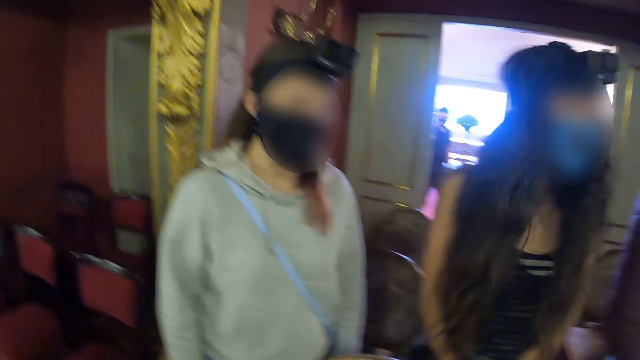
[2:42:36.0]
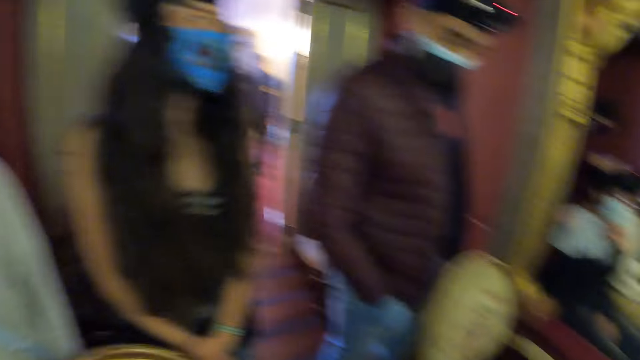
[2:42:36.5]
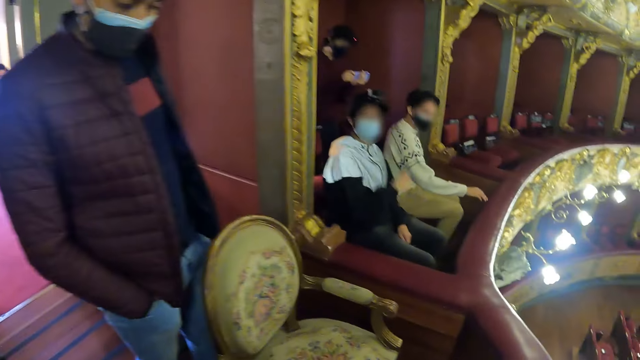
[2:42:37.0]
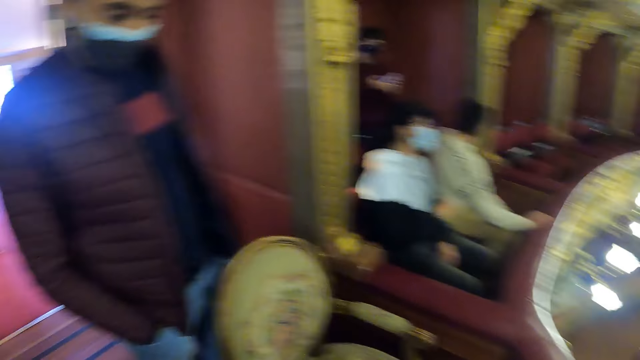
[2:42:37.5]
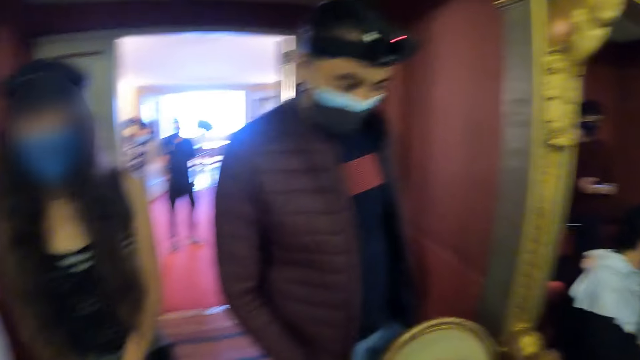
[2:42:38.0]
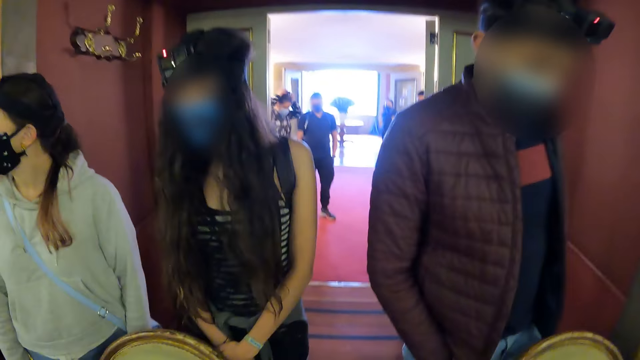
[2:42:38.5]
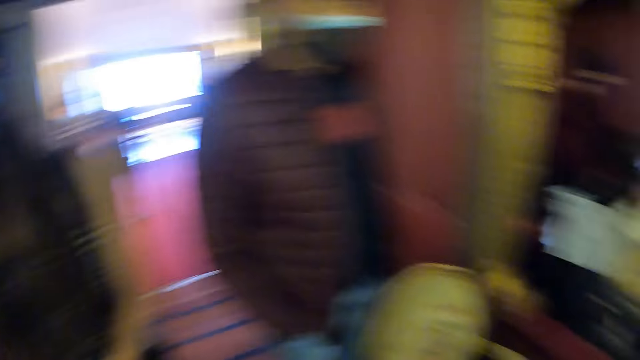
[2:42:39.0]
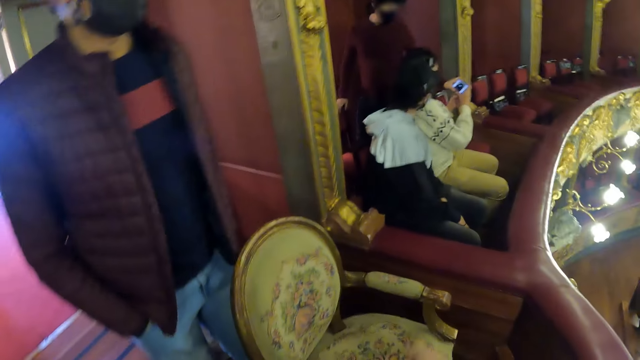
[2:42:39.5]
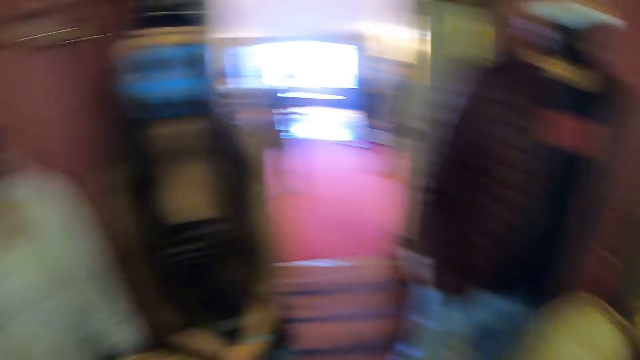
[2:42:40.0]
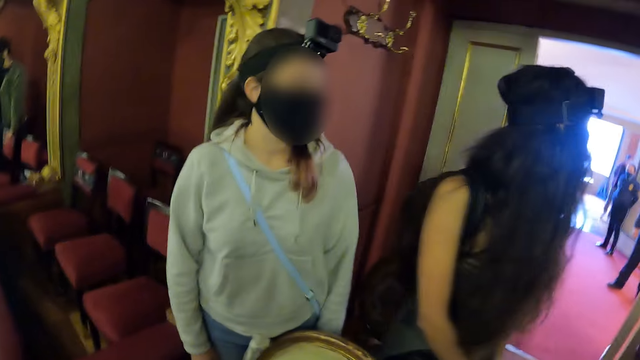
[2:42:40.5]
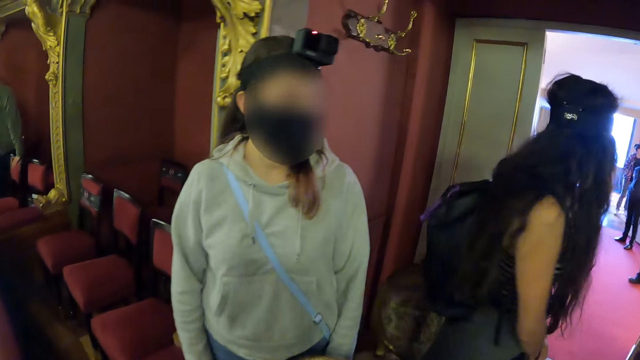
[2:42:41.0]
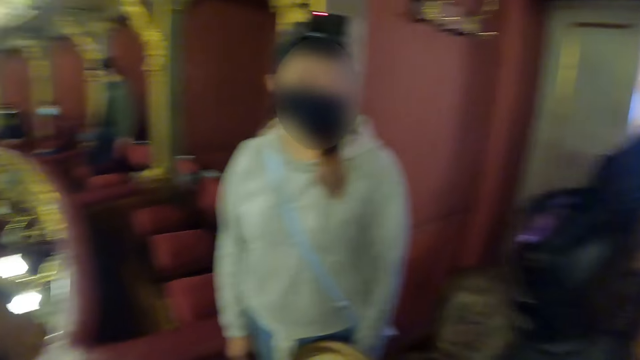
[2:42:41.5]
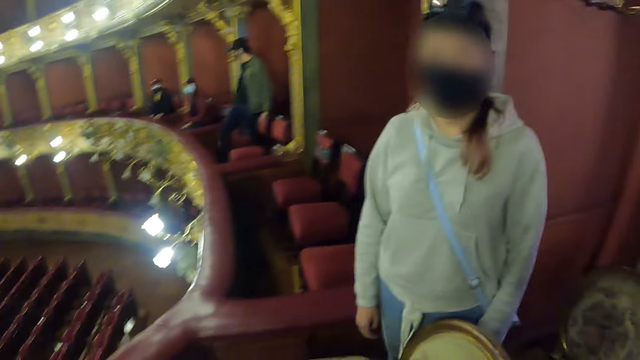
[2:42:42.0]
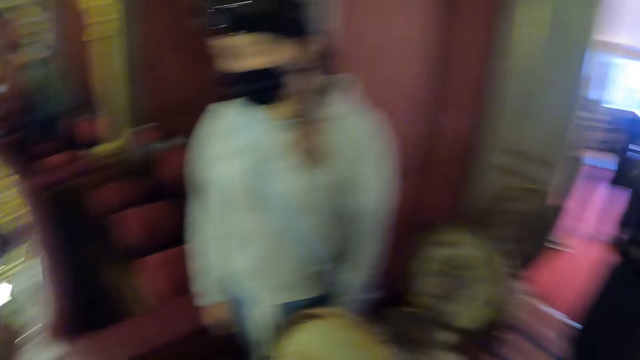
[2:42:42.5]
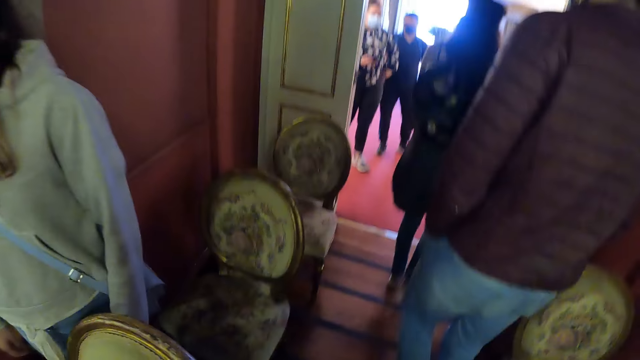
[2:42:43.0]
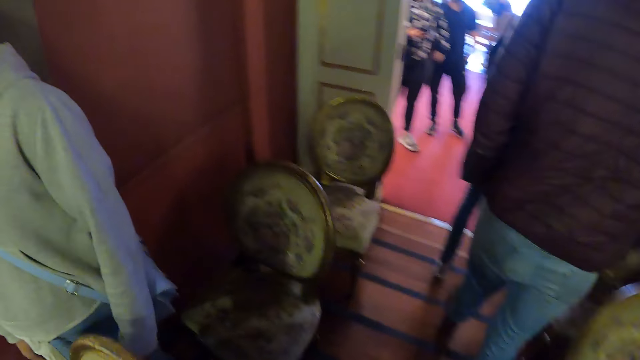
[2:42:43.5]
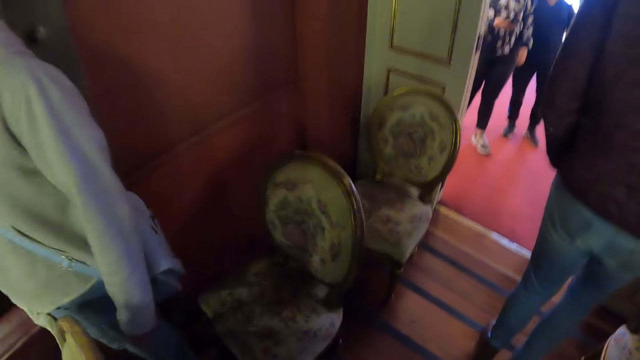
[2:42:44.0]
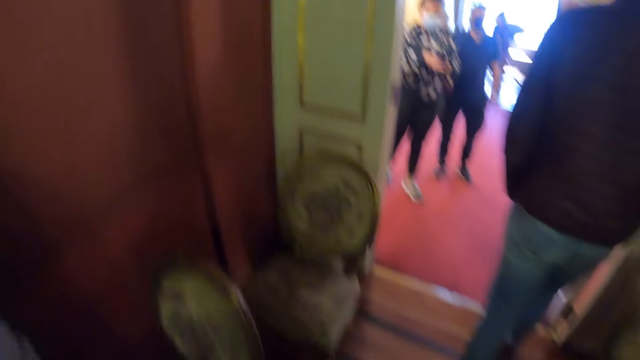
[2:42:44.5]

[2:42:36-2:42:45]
The camera wearer looks around the theater. They walk in the house. They move the hand. They walk in the house.

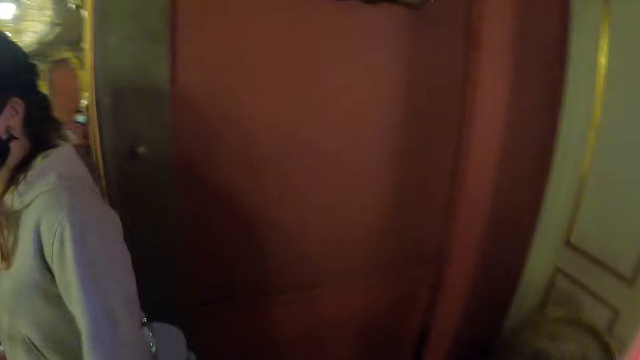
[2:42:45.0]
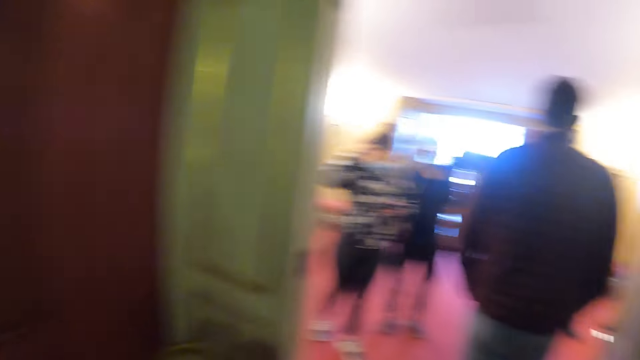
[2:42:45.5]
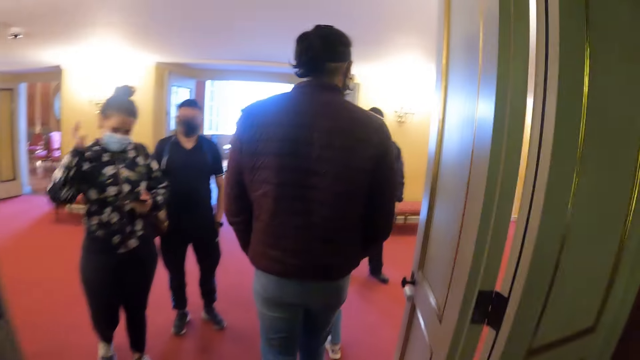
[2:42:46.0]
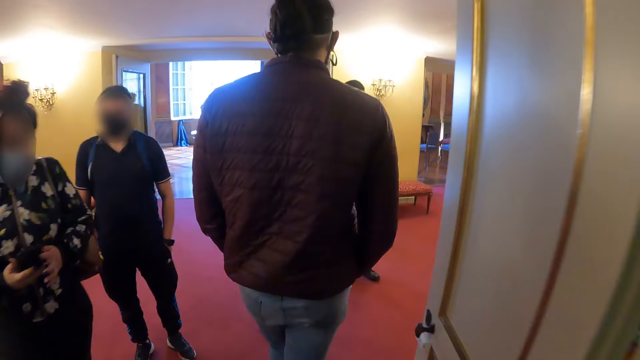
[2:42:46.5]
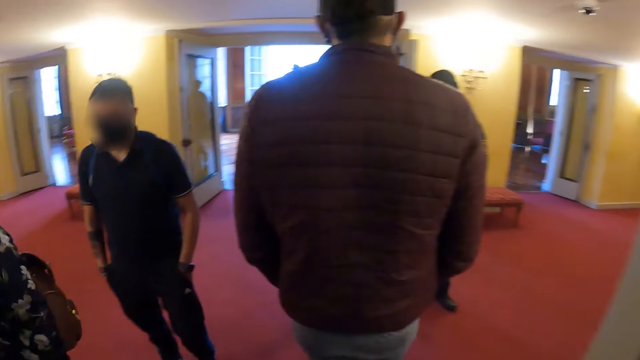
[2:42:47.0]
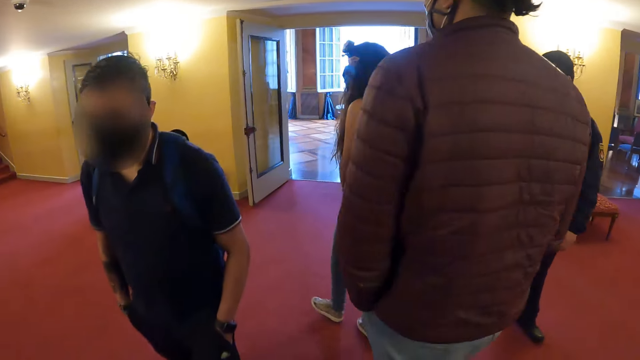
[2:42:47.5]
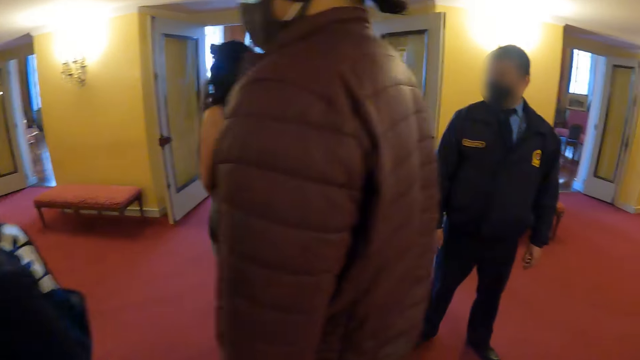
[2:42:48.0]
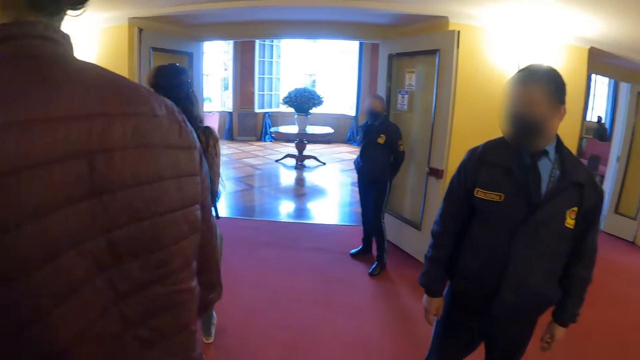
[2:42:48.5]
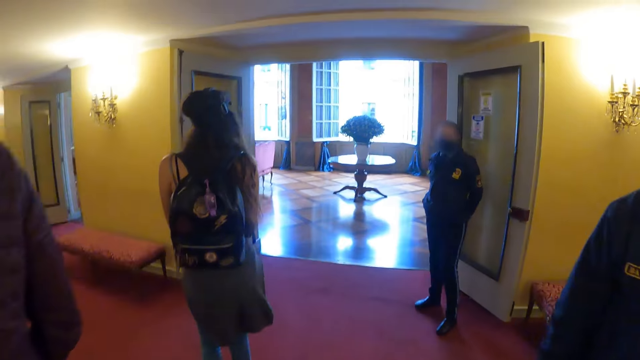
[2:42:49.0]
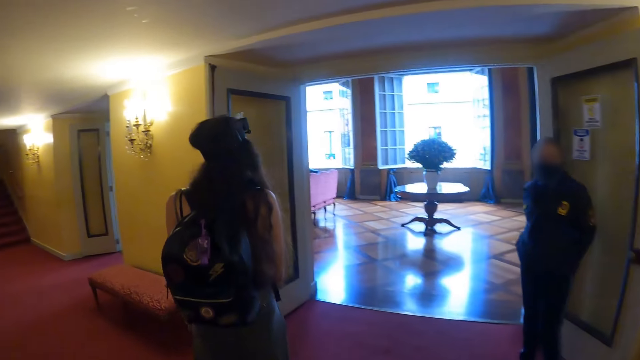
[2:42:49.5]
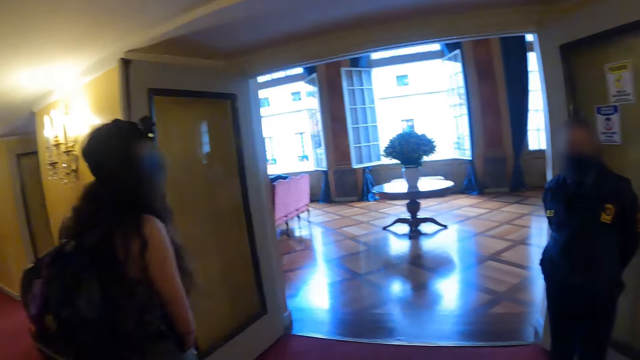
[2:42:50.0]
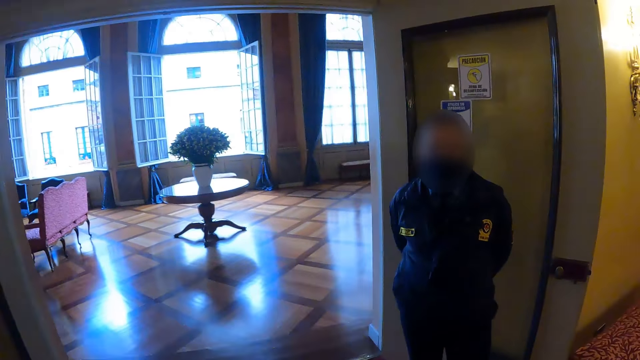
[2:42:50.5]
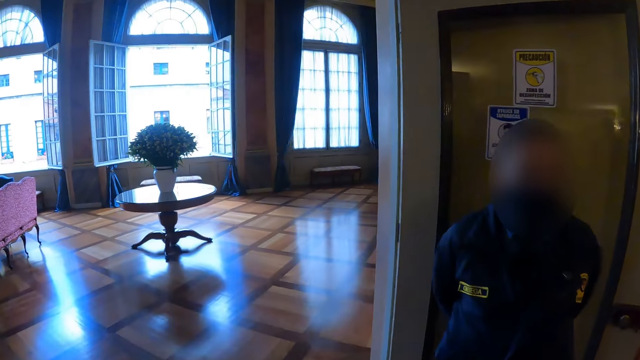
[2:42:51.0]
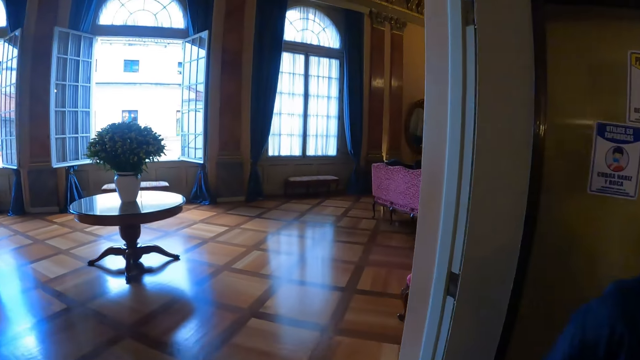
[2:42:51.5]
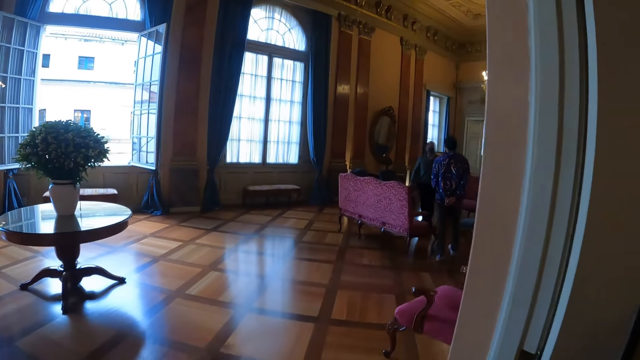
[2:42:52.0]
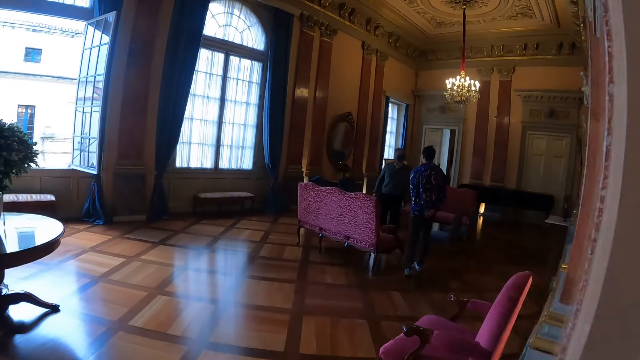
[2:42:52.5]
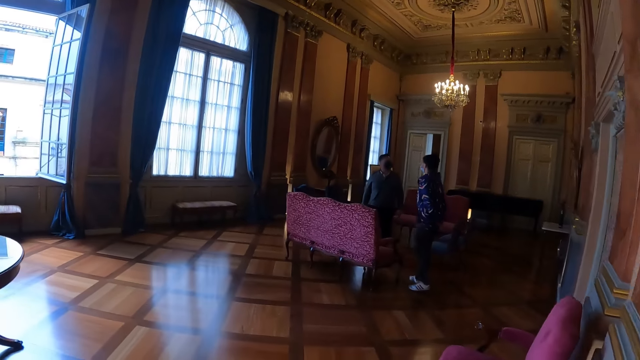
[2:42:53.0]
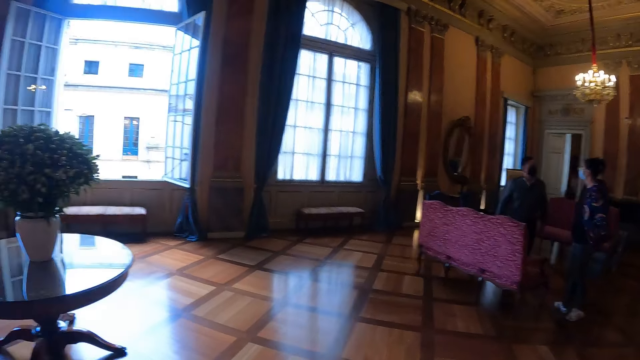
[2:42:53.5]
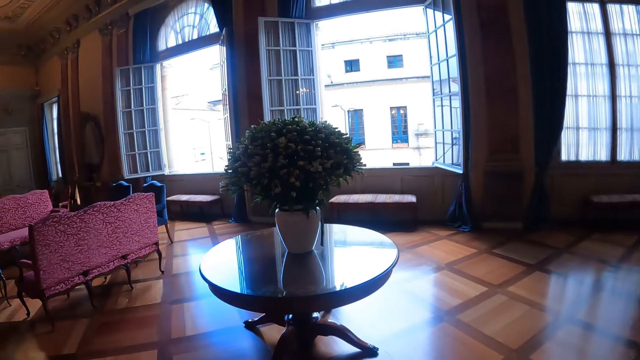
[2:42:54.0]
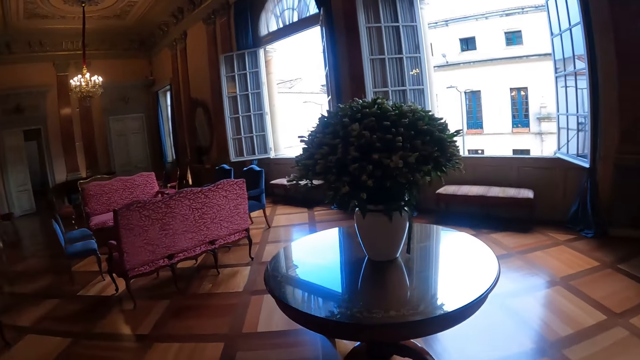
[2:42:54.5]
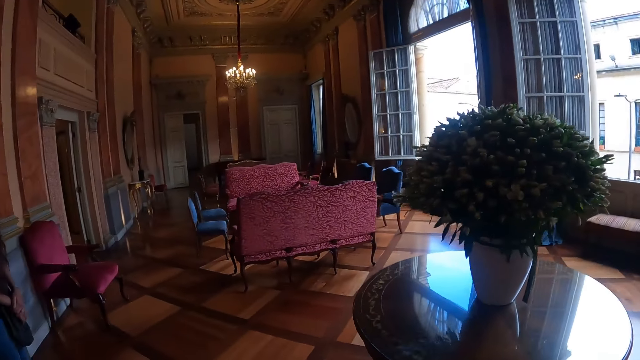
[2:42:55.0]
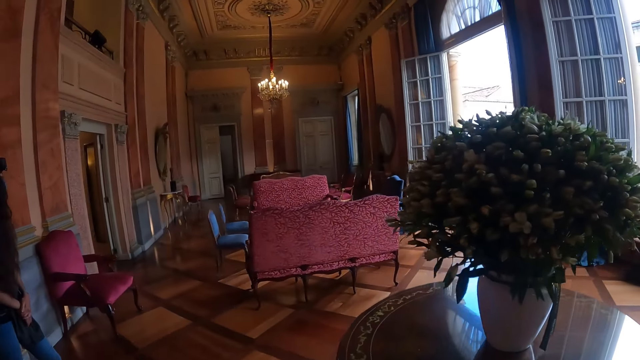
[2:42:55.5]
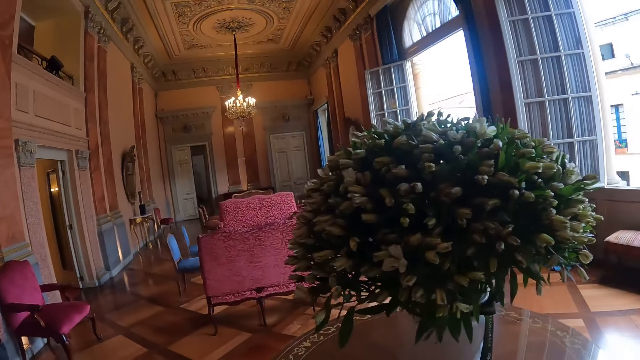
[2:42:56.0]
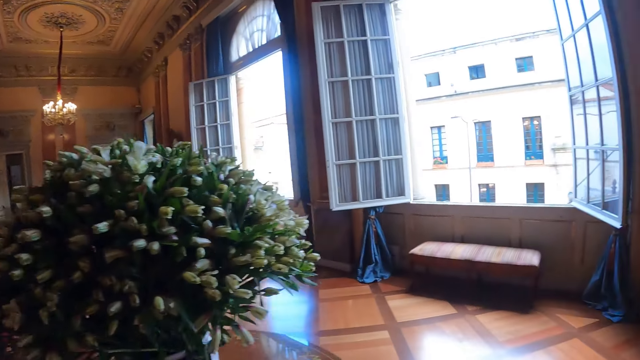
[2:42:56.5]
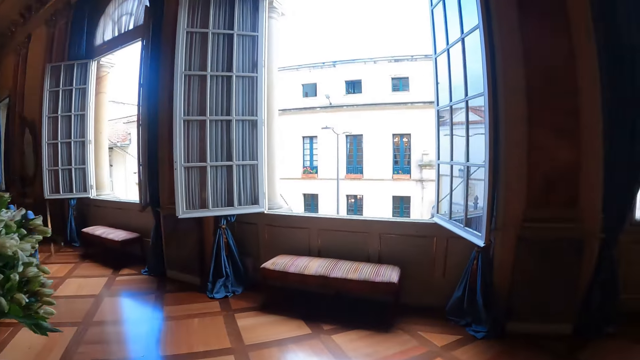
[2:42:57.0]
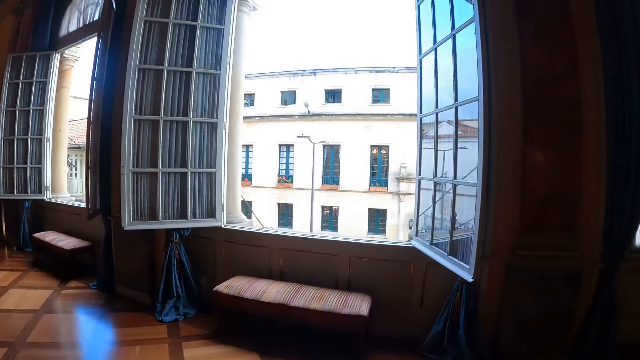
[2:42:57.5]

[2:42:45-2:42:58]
The camera wearer walks in the theater. They enter into the other room. They enter into the other room again.
